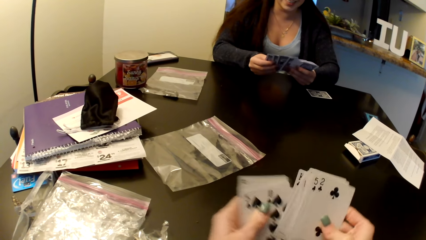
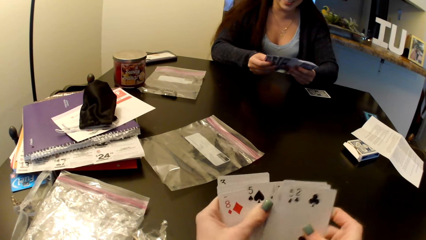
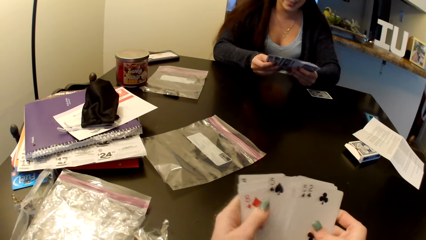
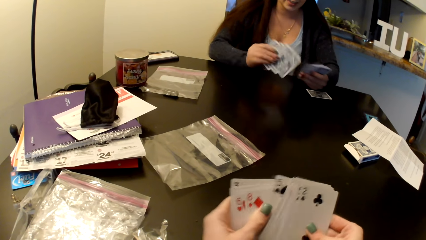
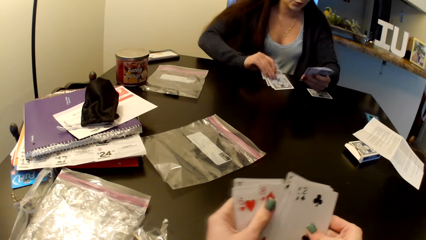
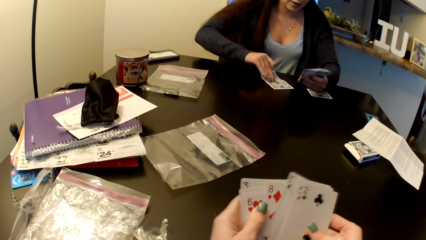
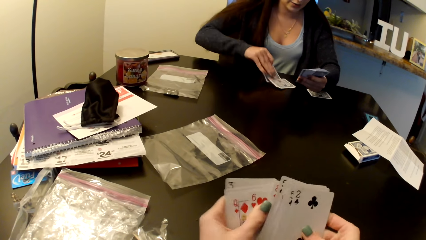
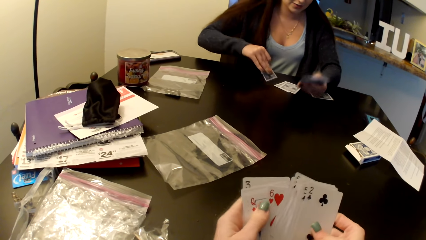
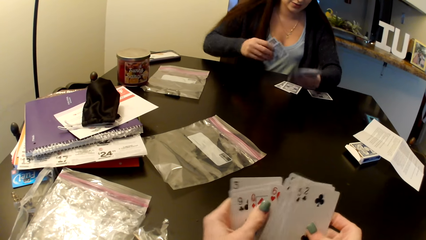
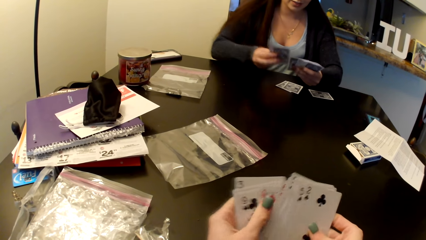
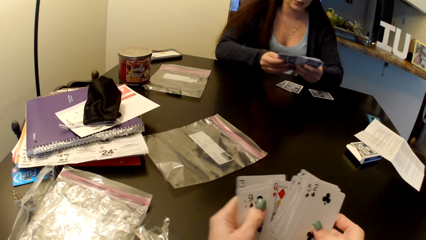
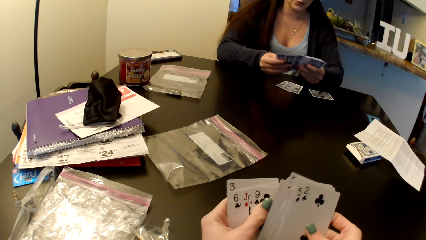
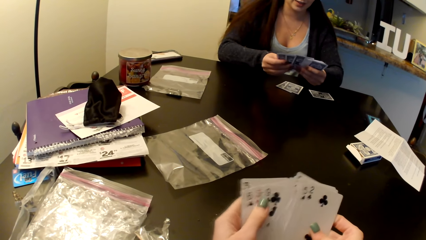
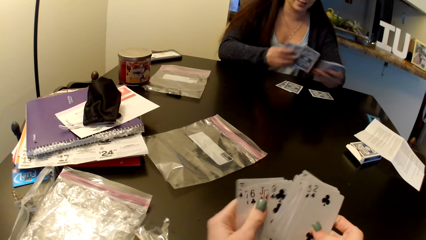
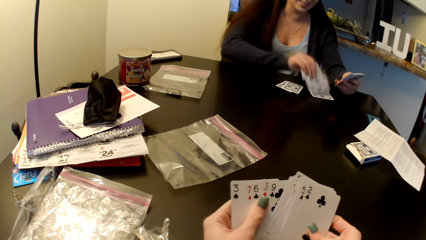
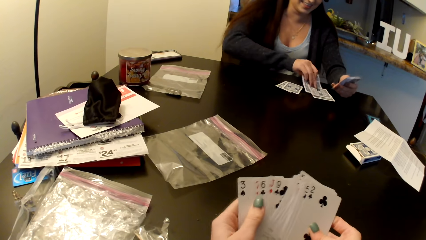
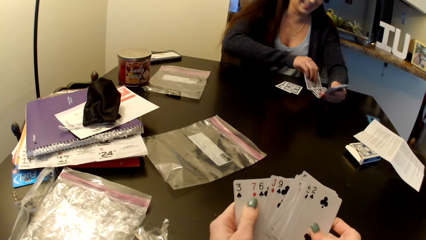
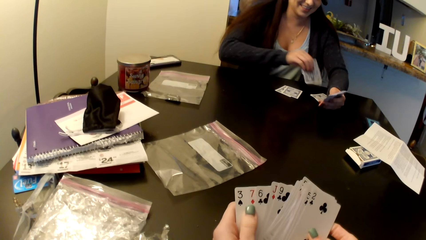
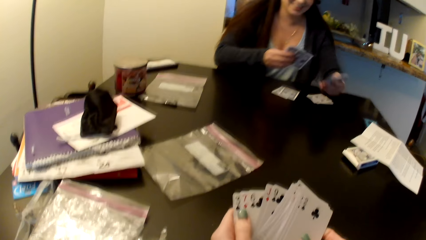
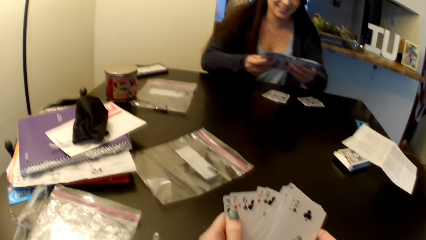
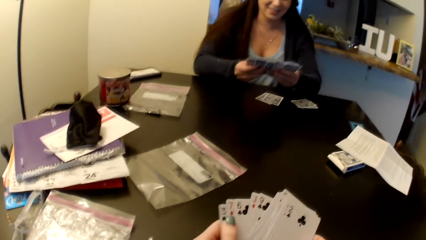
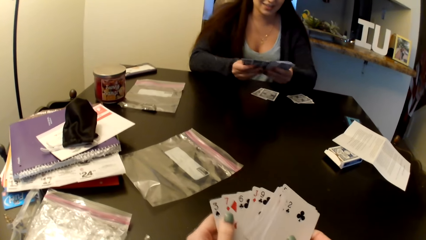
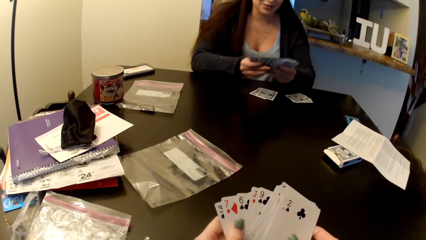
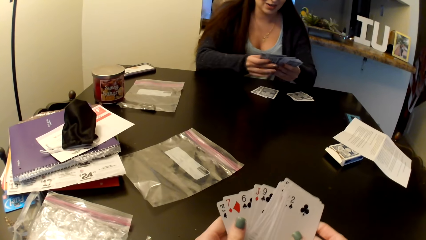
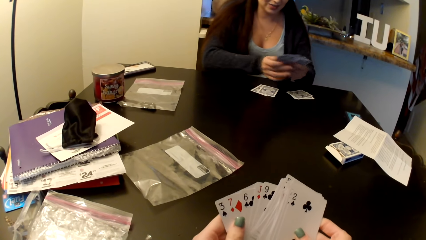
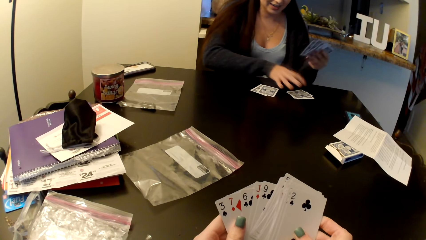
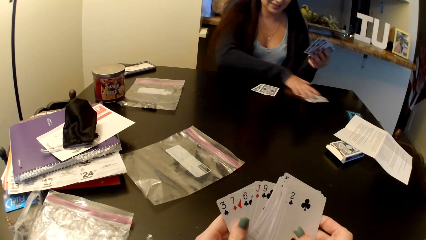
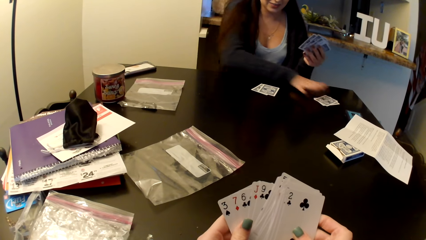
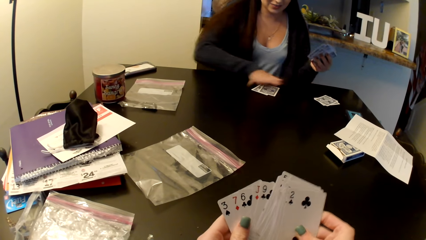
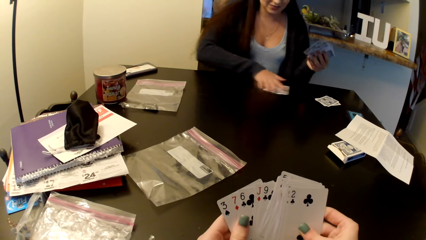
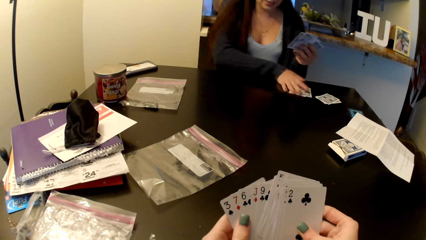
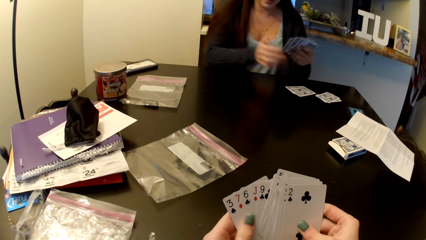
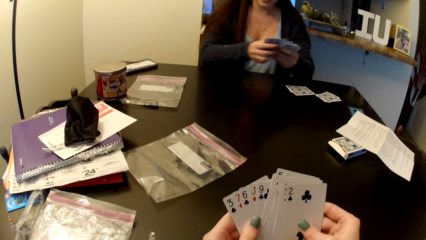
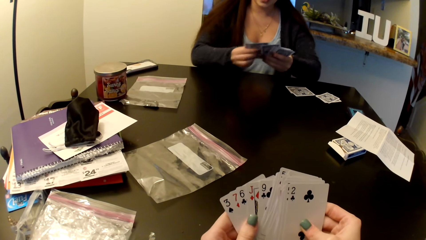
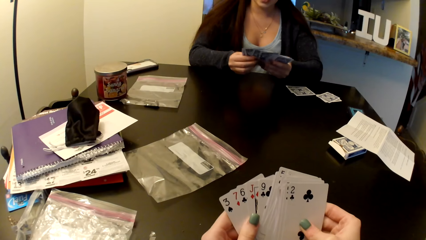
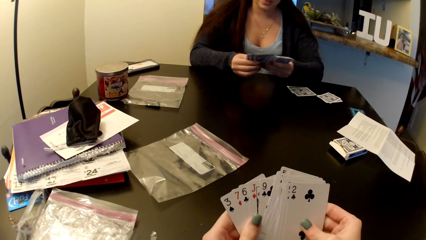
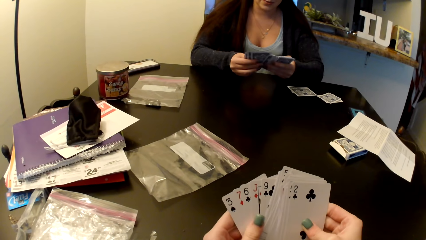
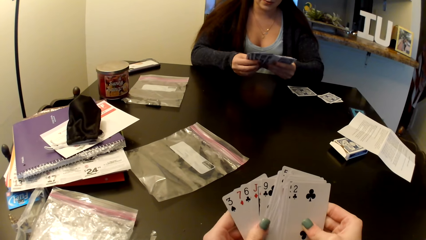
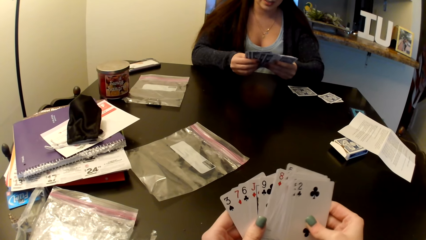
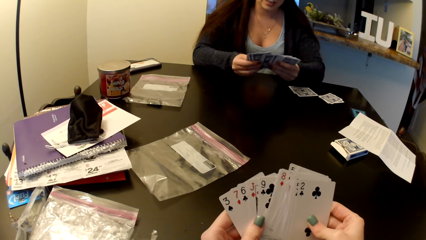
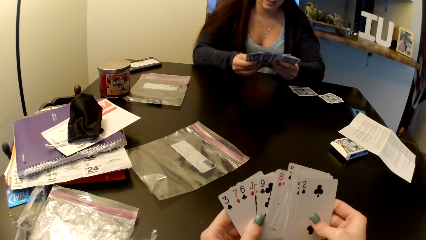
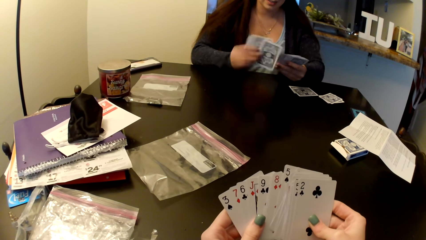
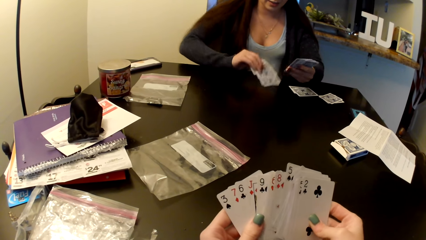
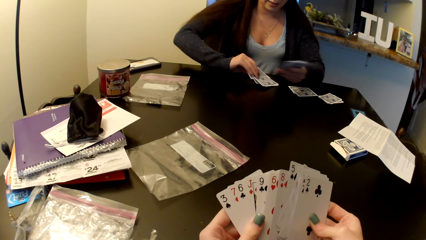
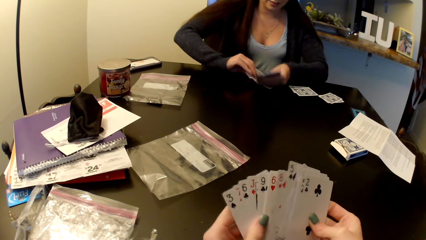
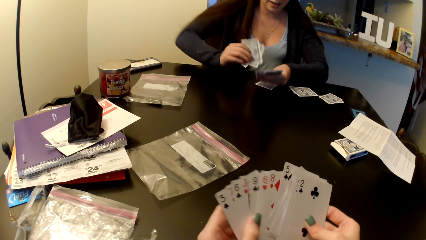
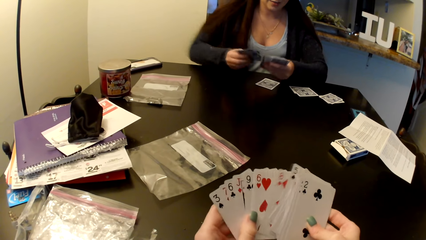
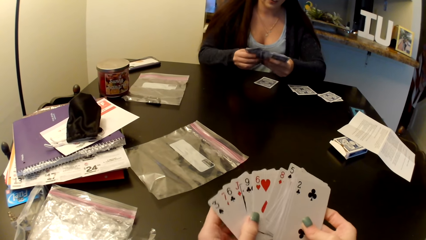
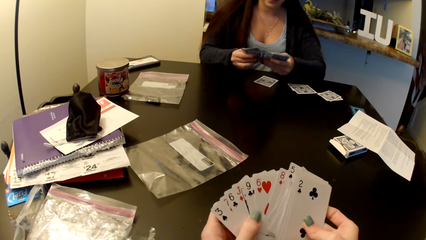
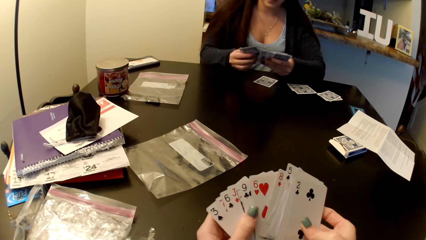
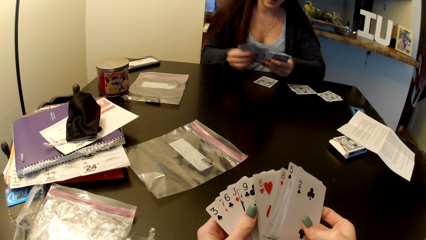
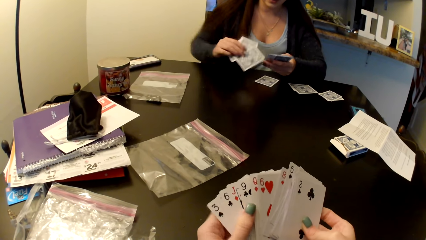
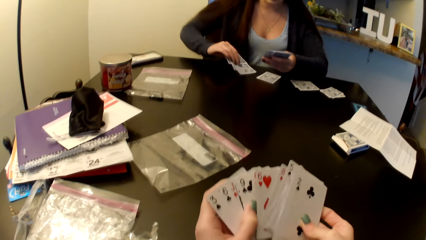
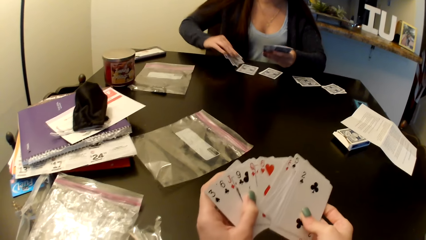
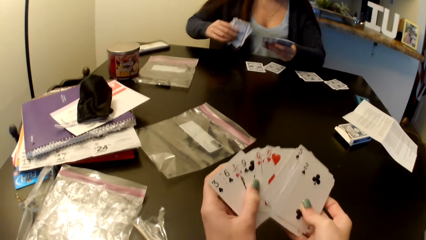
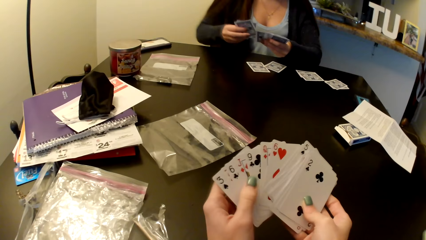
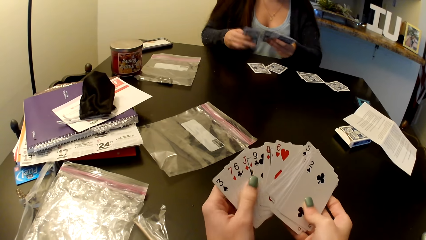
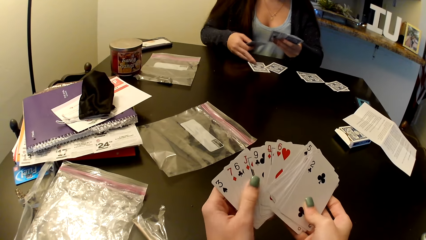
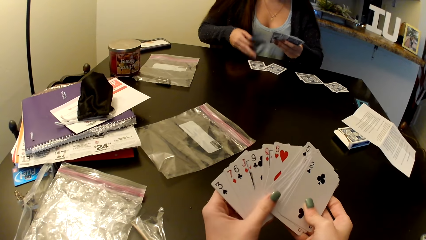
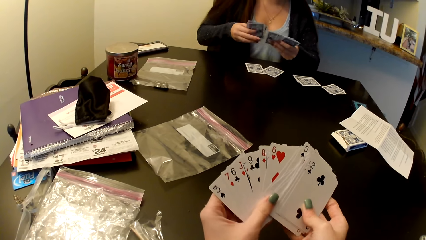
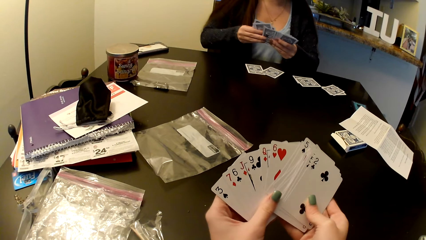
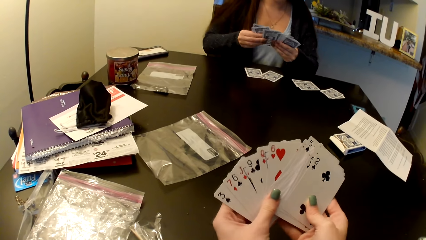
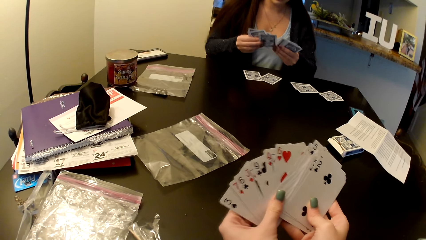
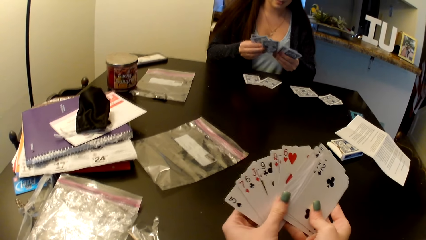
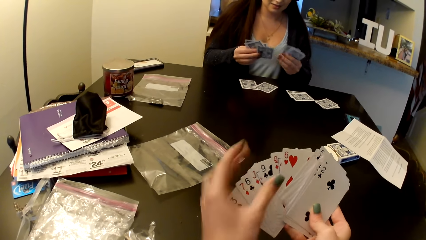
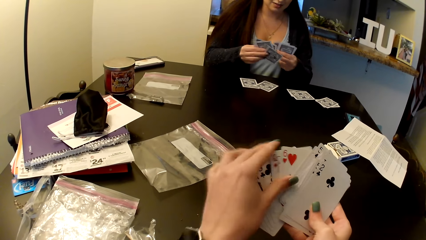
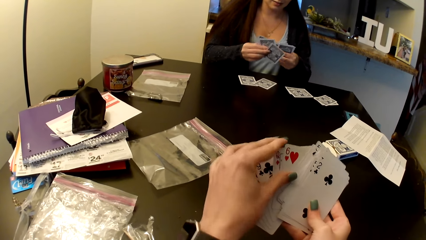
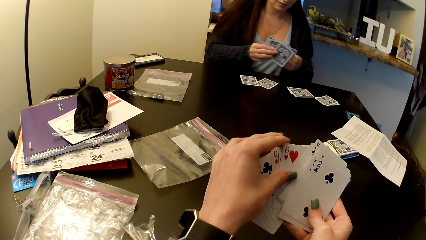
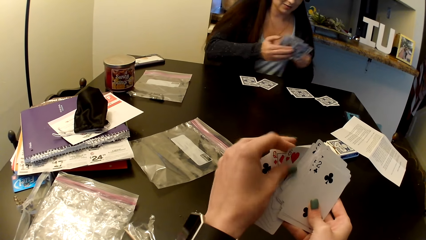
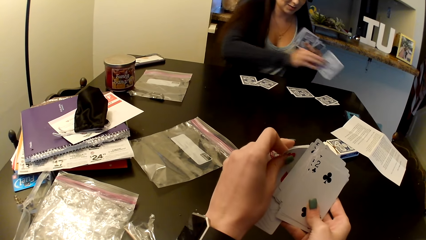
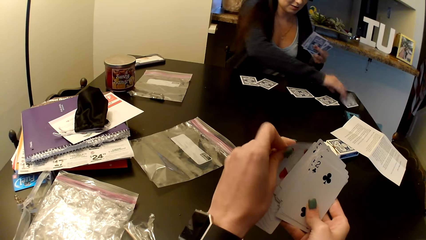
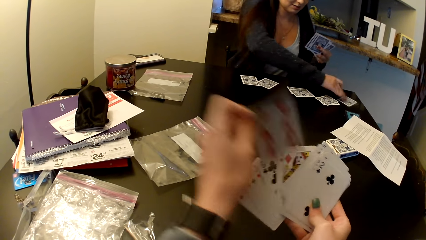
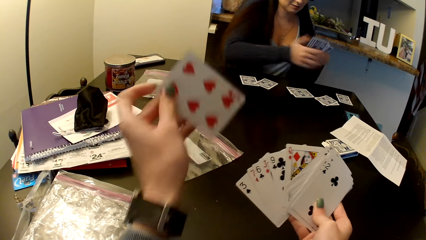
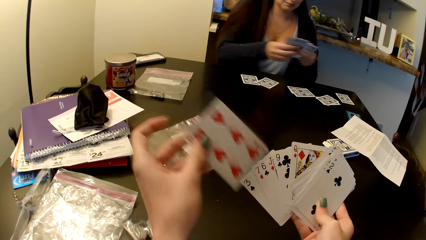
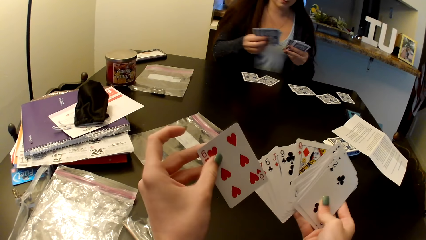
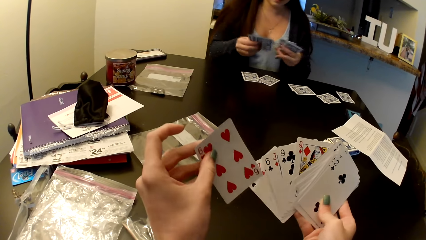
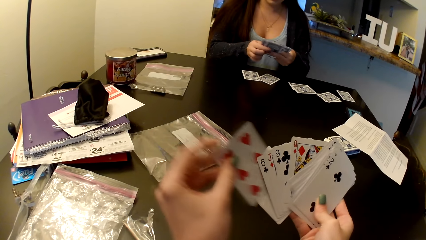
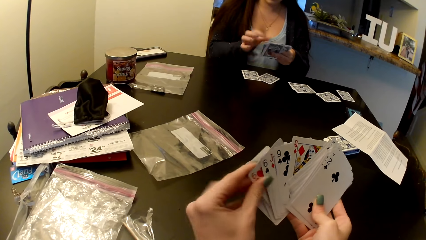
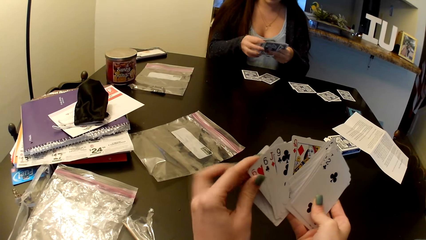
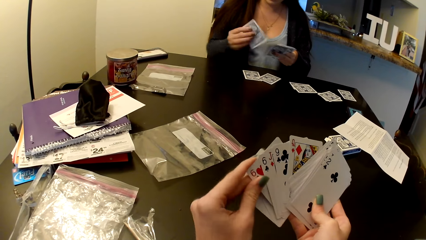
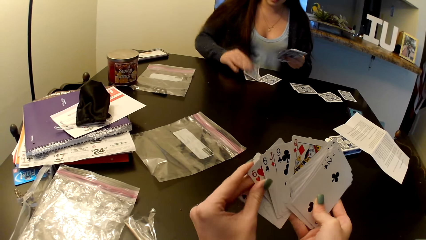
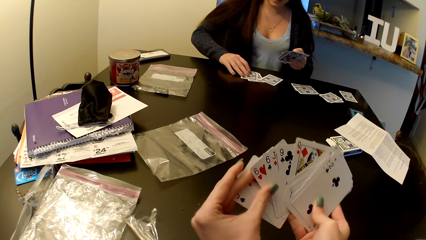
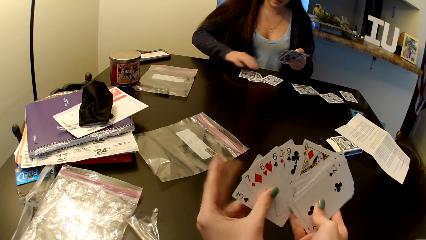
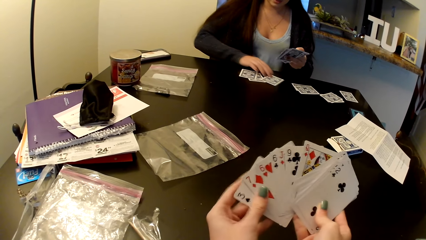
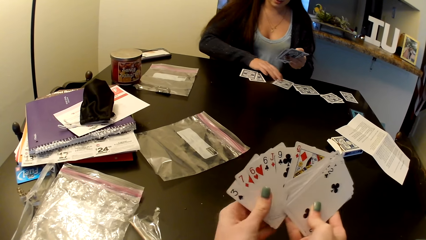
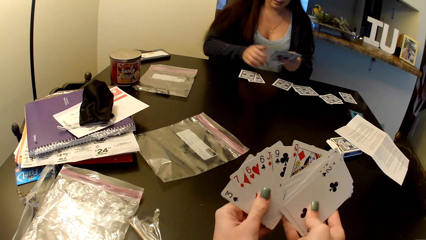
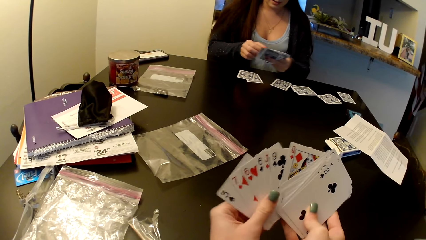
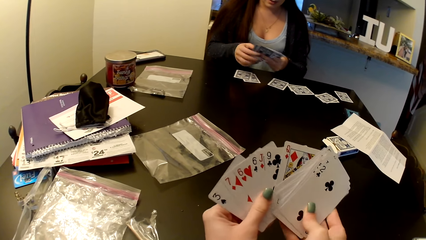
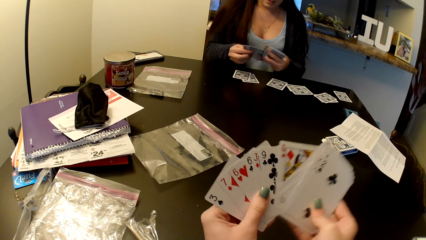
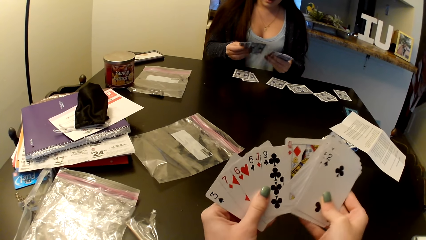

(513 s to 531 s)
A woman puts the card on the table. She shuffles the card. She puts the card on the table. She shuffles the card. She pushes the card. She shuffles the card. She puts the card on the table. She shuffles the card. She puts the card on the table. She shuffles the card. She puts the card on the table. She puts the card on the table again.
